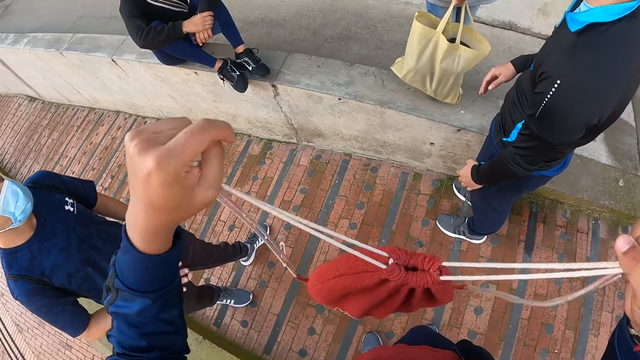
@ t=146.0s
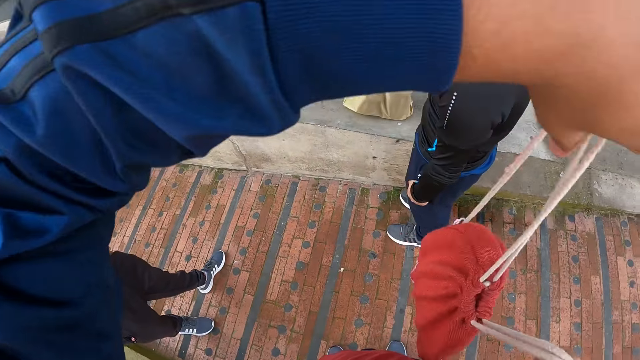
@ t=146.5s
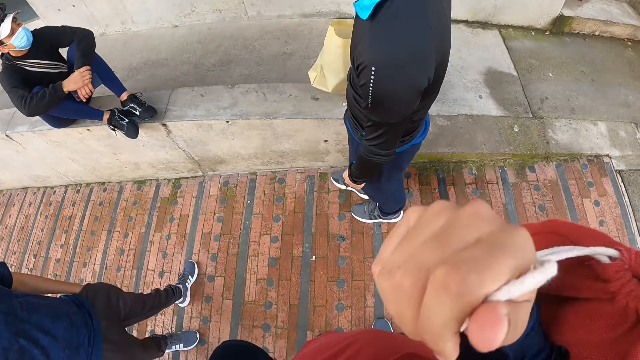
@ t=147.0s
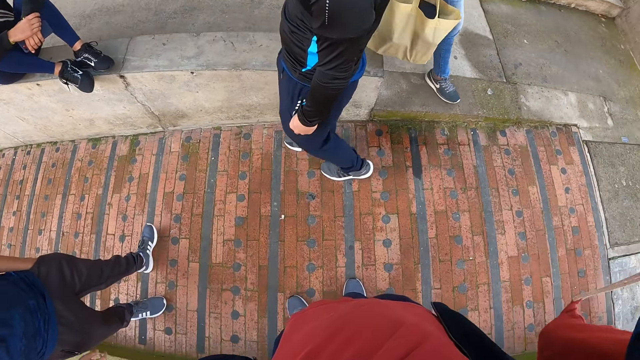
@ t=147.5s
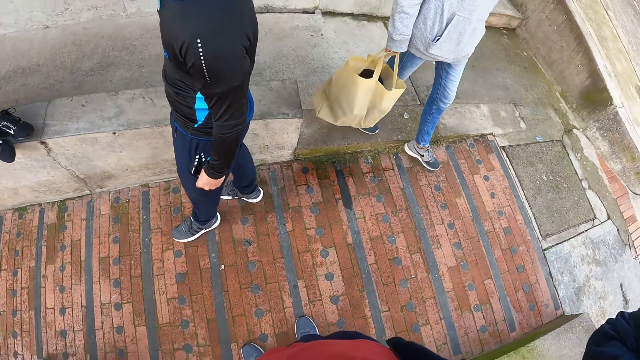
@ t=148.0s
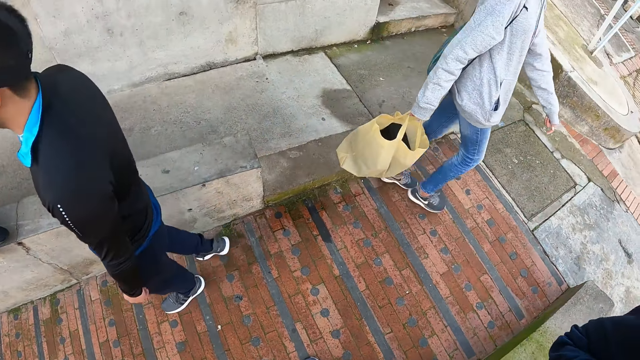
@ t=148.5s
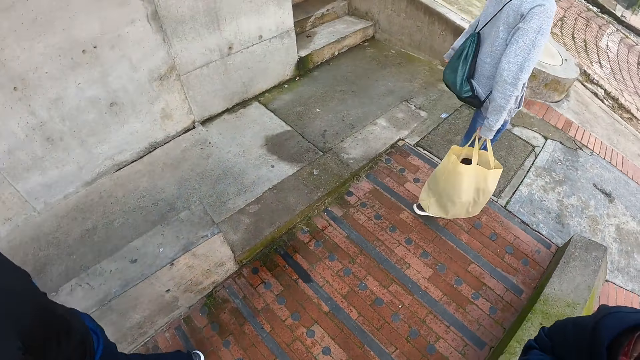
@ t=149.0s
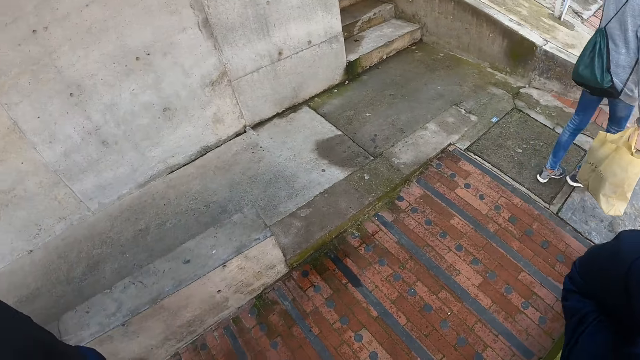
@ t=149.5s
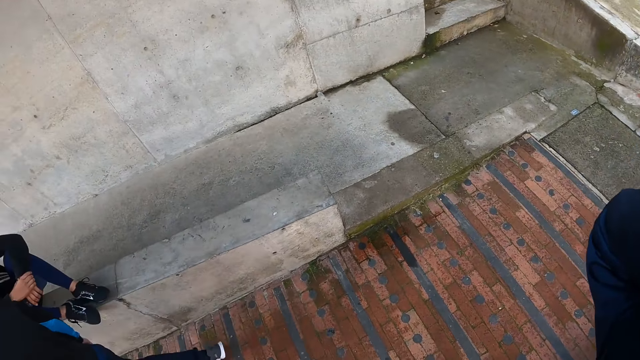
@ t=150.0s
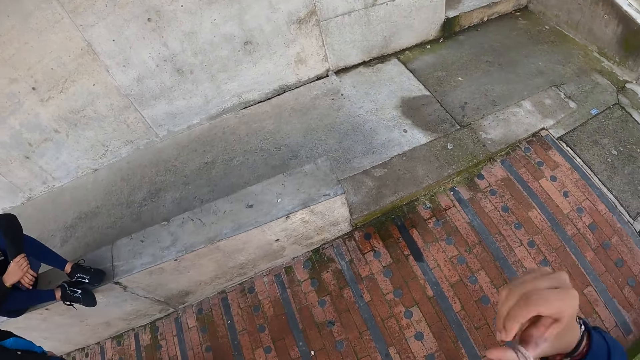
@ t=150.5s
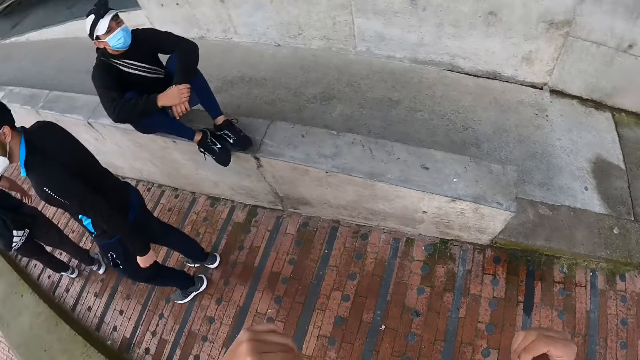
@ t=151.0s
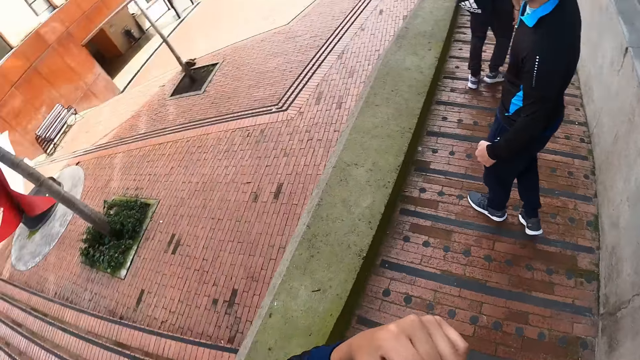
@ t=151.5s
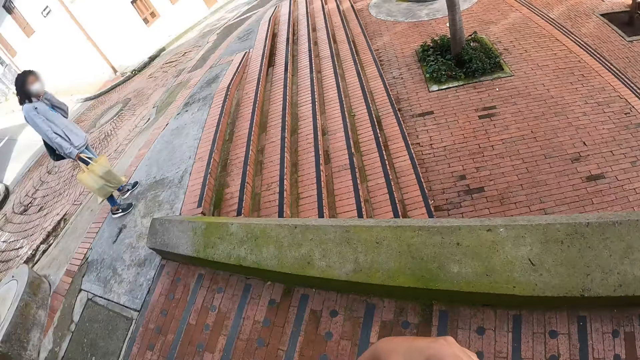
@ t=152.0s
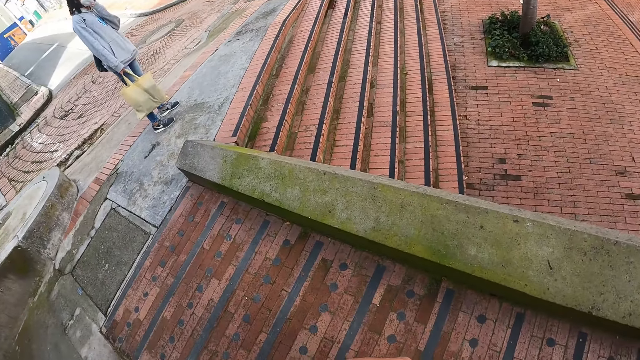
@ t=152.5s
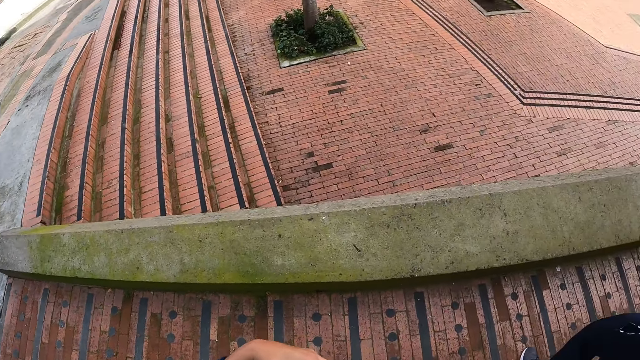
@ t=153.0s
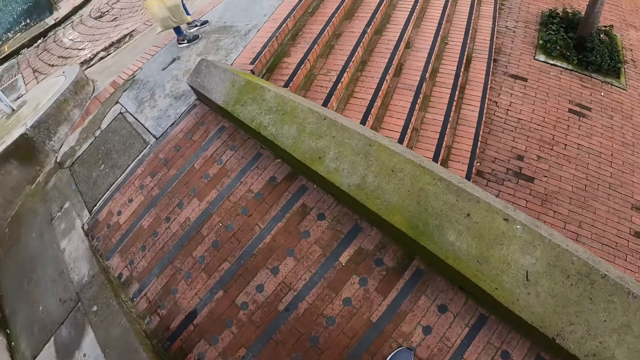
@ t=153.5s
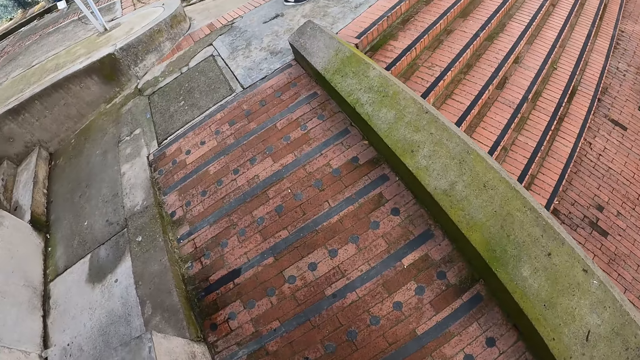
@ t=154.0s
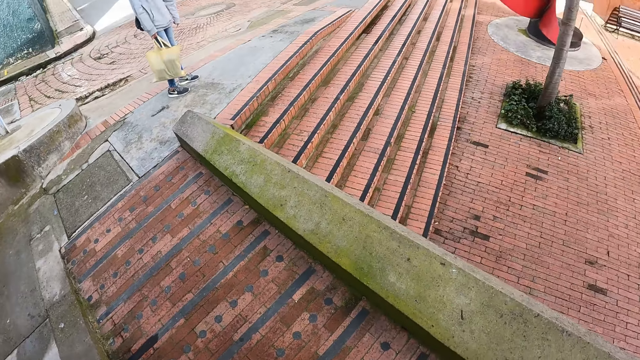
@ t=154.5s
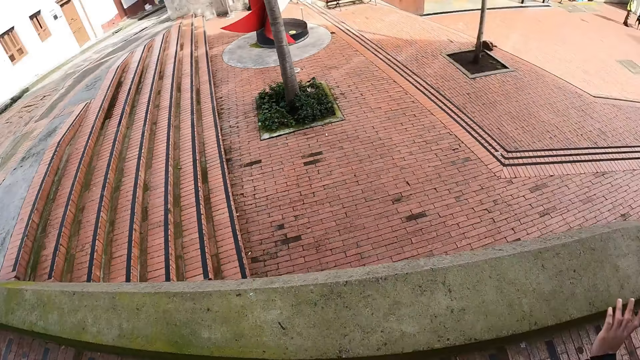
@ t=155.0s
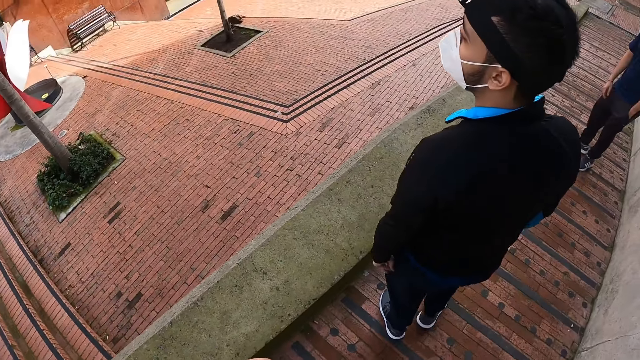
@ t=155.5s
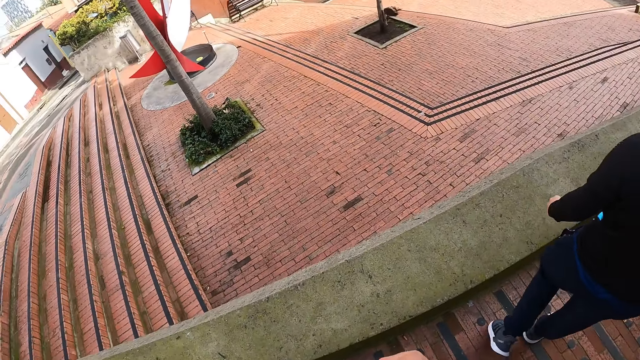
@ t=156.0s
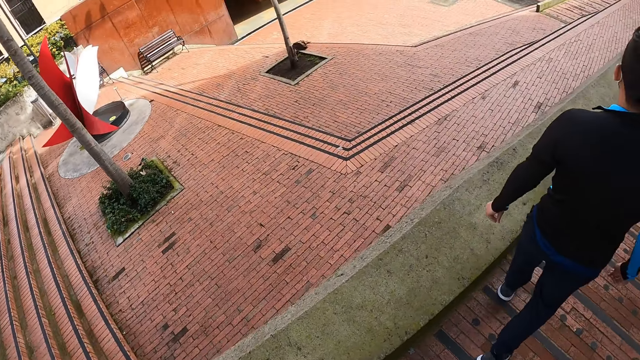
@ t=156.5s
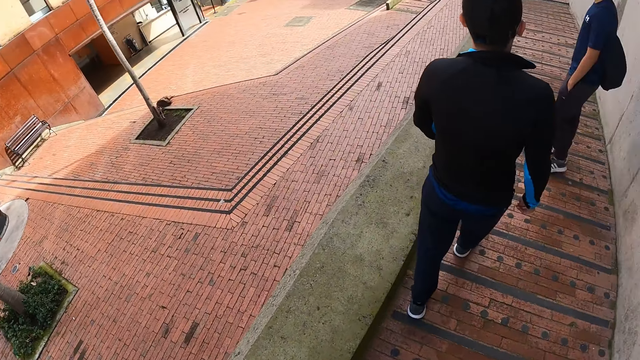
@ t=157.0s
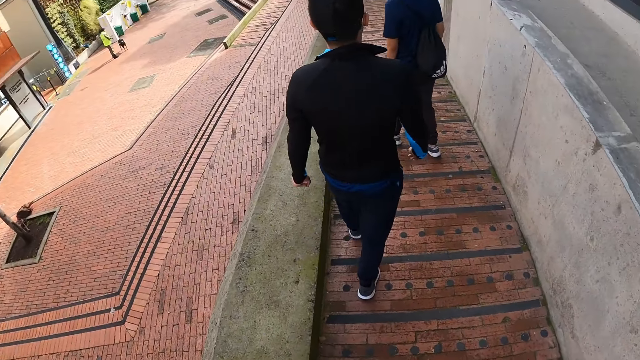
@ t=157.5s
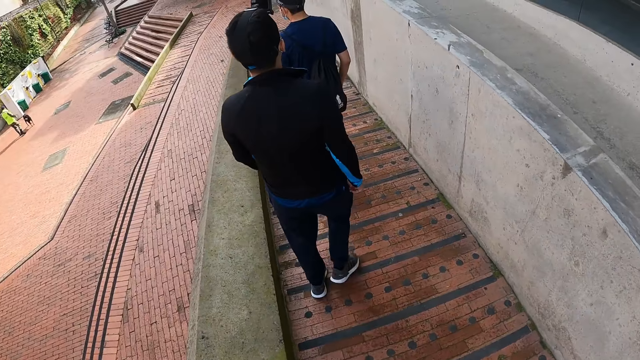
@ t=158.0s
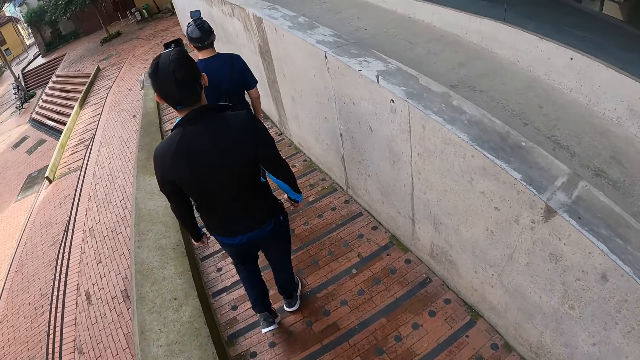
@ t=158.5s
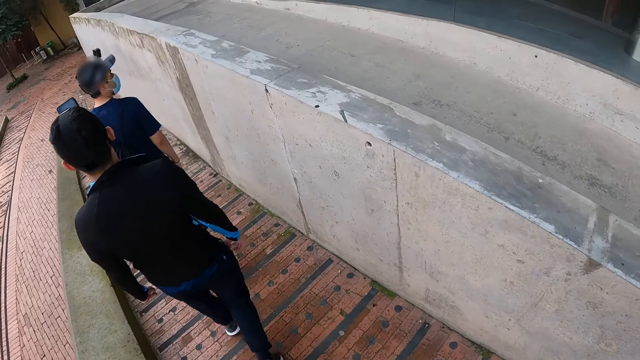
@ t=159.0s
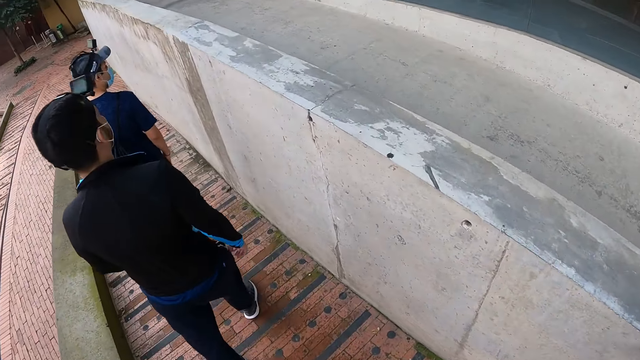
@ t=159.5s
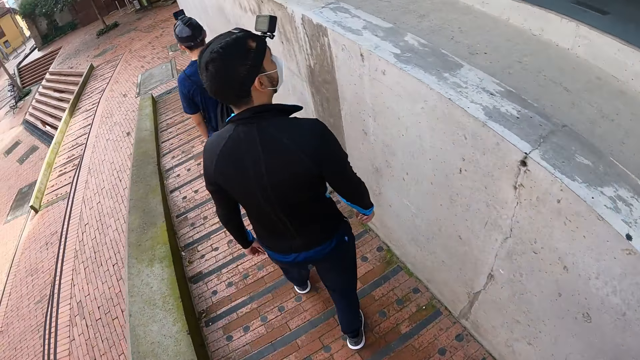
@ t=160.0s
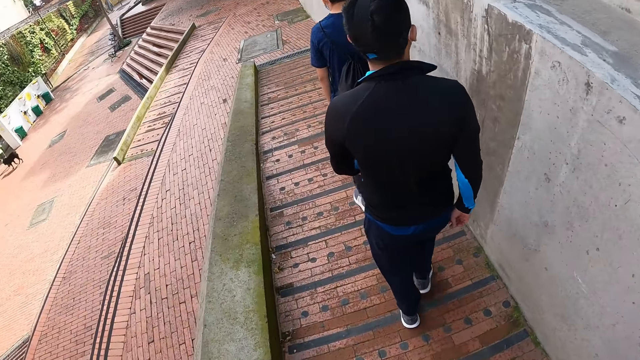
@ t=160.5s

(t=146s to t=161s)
The woman walks away from the camera wearer, a man, another man, and a third man. The camera wearer wears the red backpack on his back. He places the bag at his back. He does something with his hand. The woman interacts with the camera wearer, the first man, the second man, and the third man. The camera wearer looks around the area. The first man walks along the pavement. The second man walks along the pavement. The camera wearer walks along the pavement behind the first man. The first man walks along the pavement behind the second man.

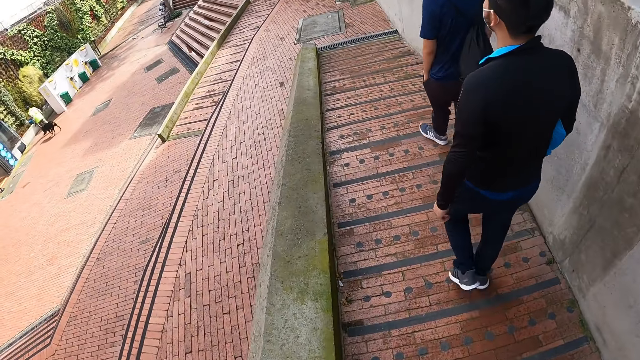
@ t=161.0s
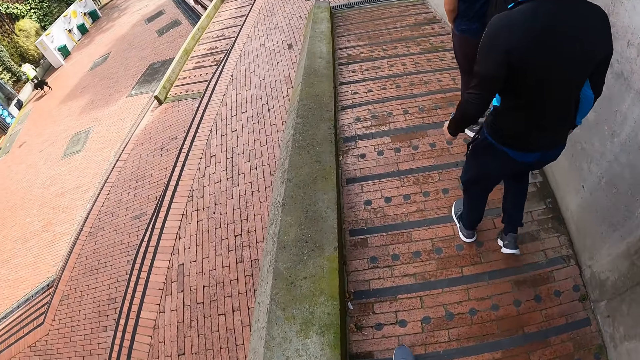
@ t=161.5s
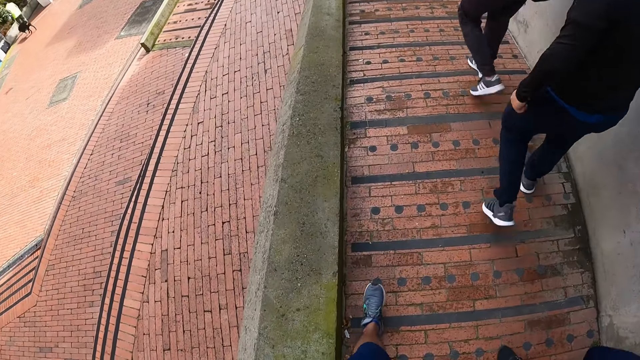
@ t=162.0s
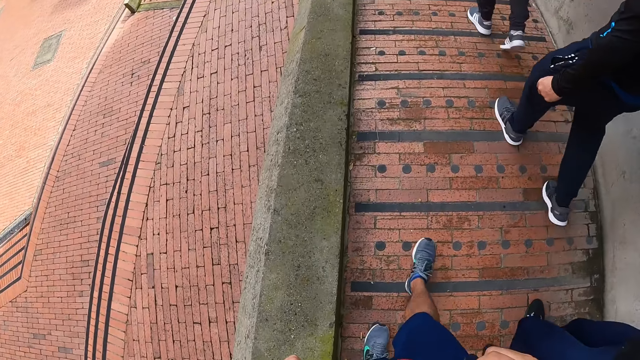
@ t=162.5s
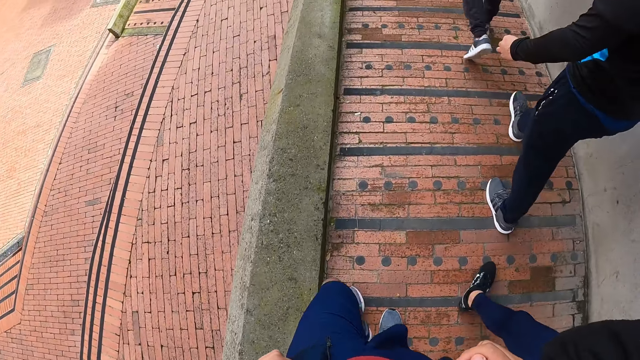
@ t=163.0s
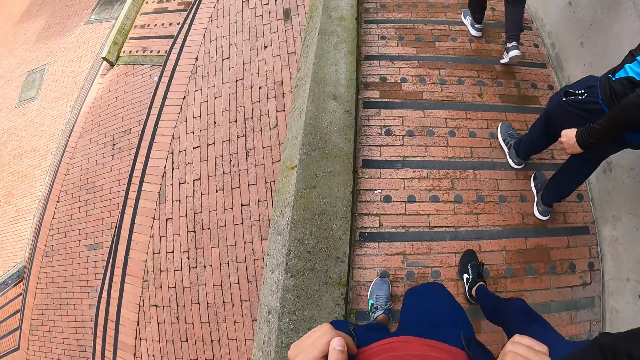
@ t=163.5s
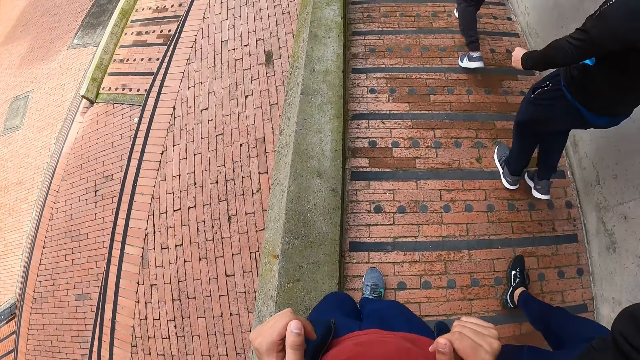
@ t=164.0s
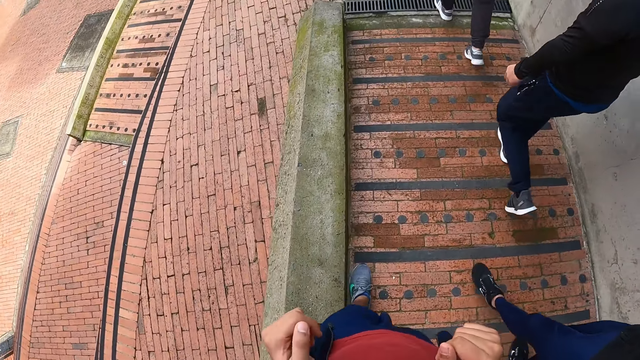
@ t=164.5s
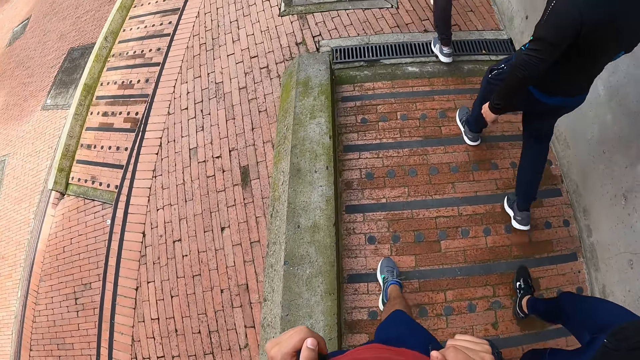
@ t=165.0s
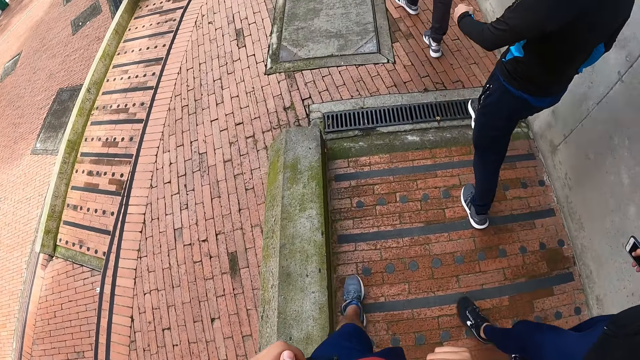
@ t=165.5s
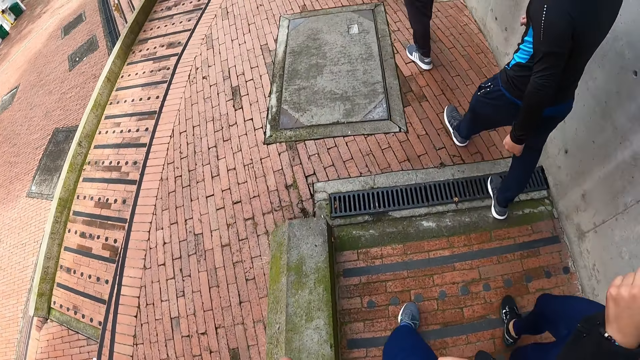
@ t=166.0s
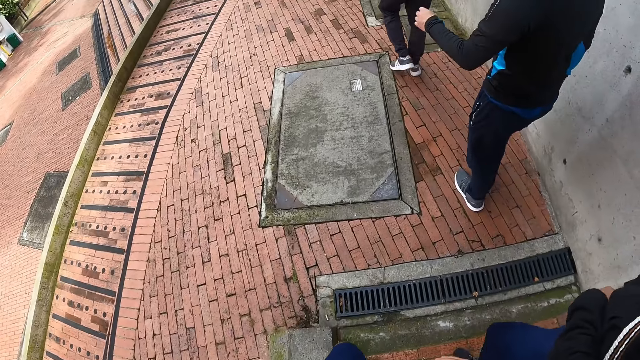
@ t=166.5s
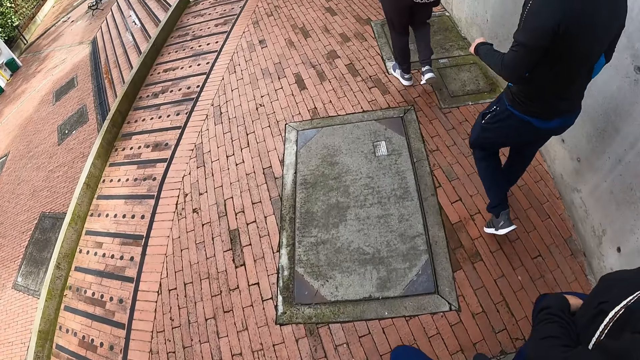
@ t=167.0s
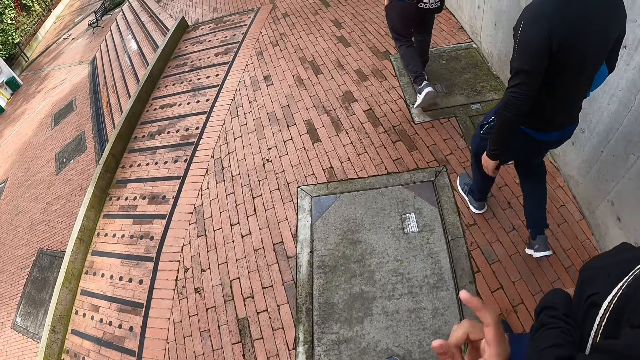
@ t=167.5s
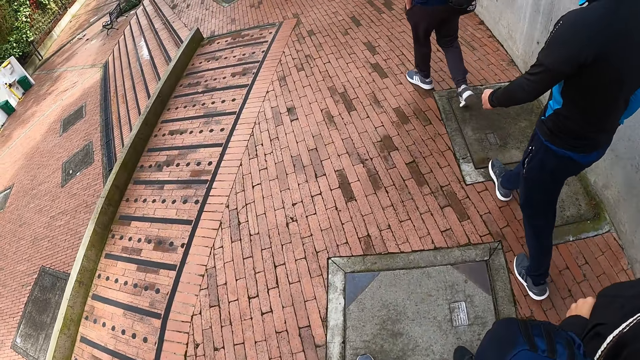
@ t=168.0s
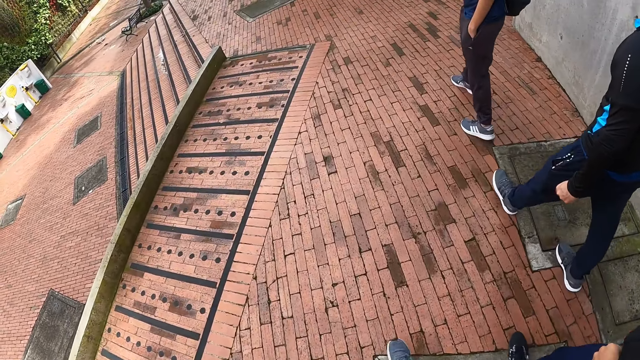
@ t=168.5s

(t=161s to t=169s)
A man walks along the pavement with the camera wearer. Another man, a third man, the first man, and the camera wearer walk along the pavement.
